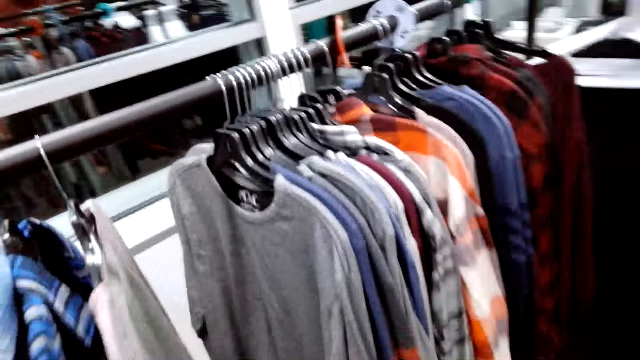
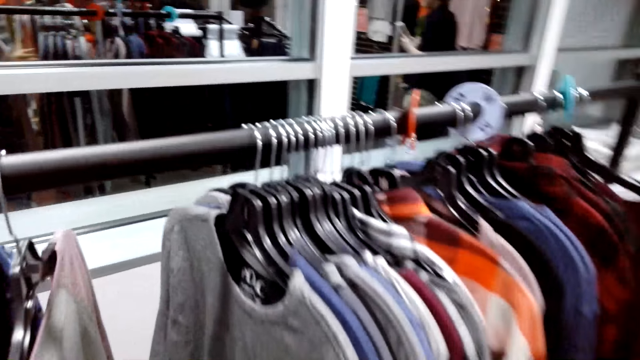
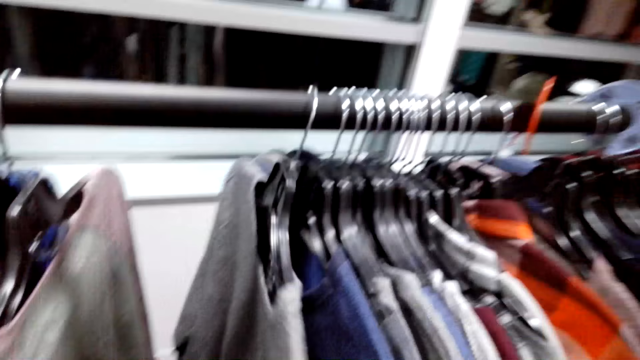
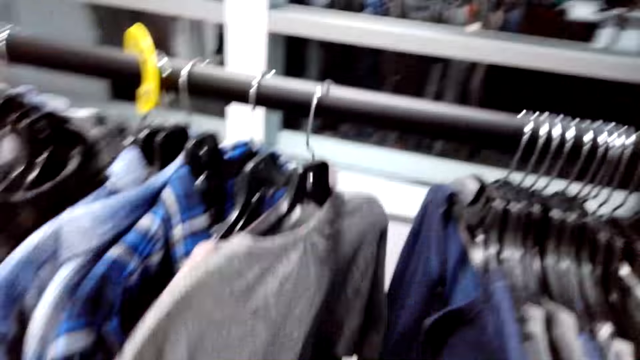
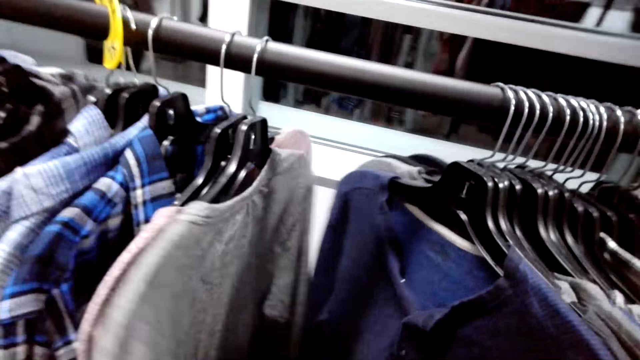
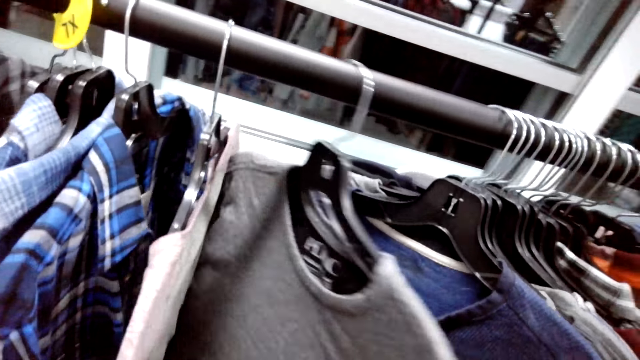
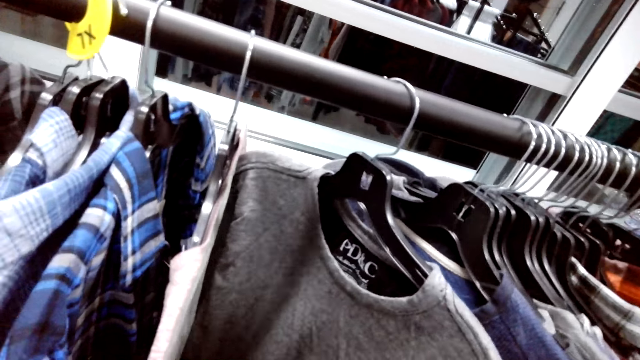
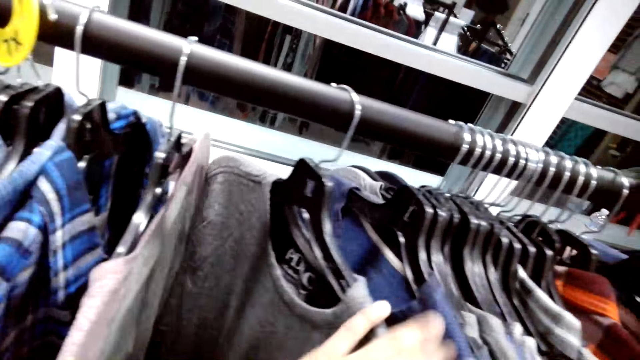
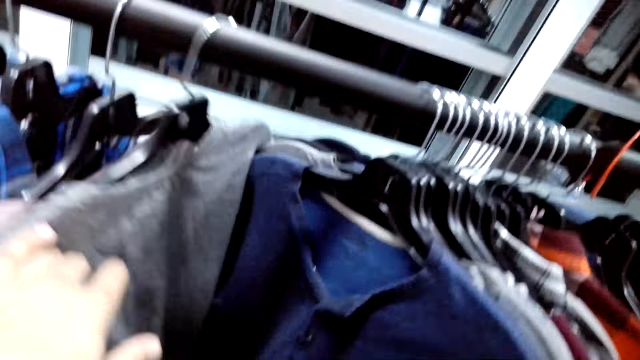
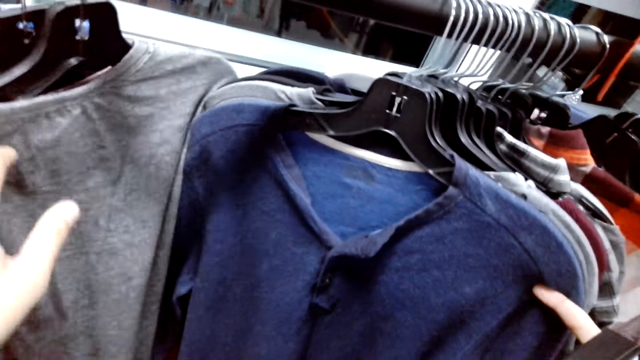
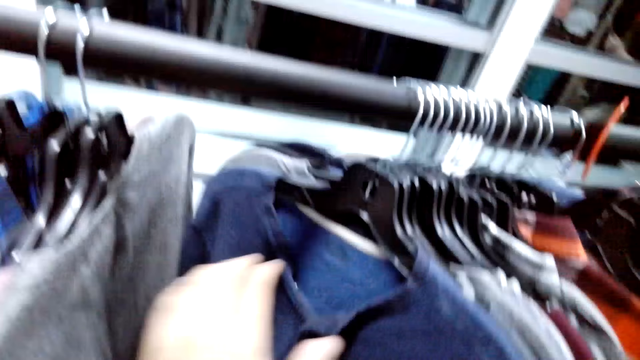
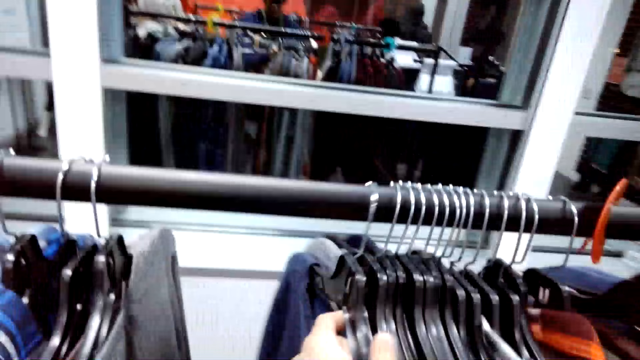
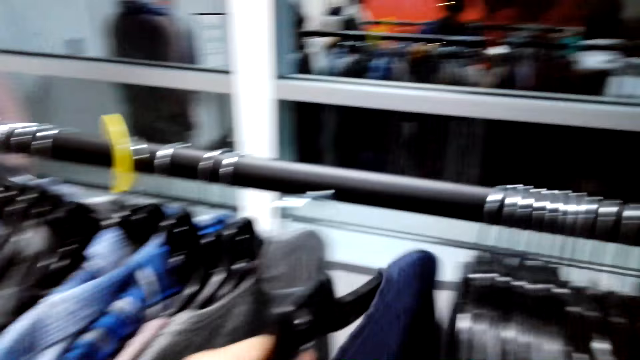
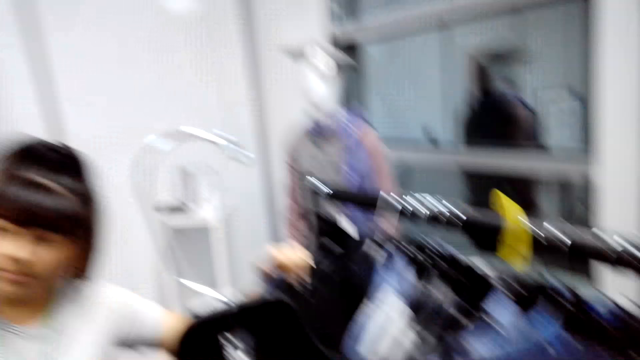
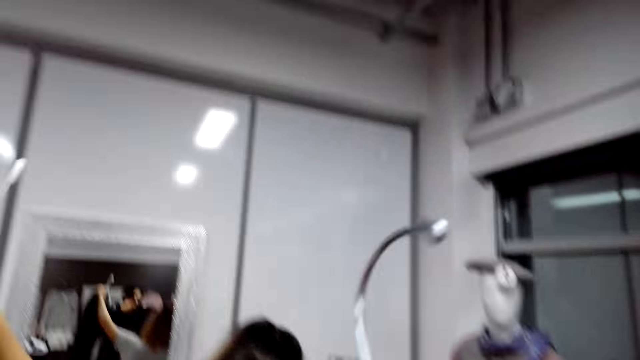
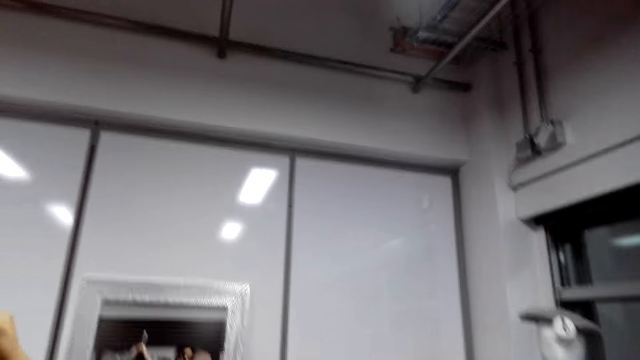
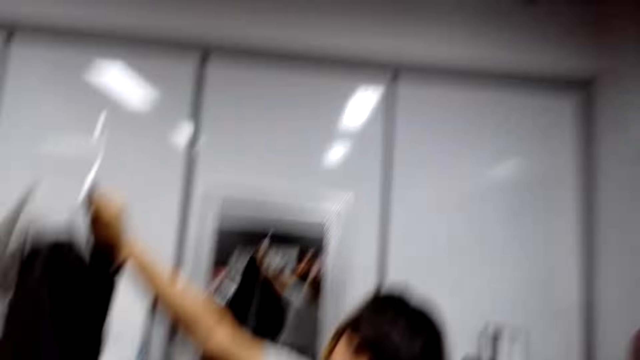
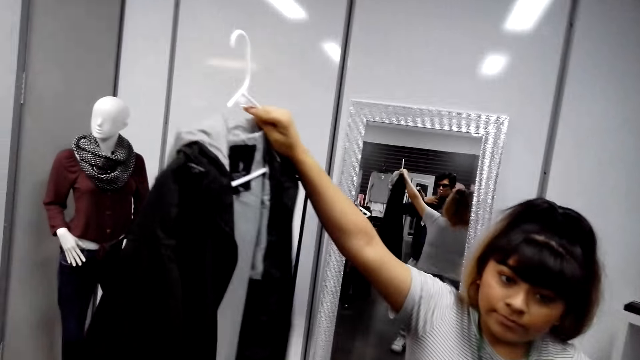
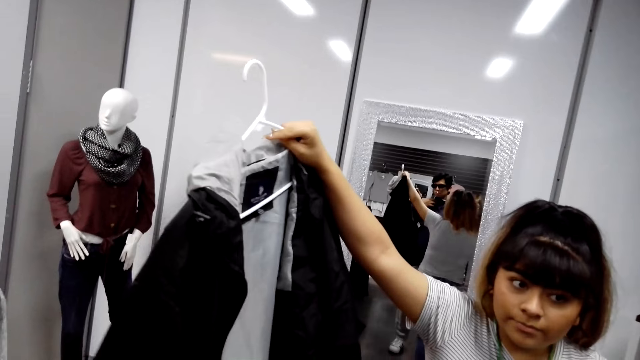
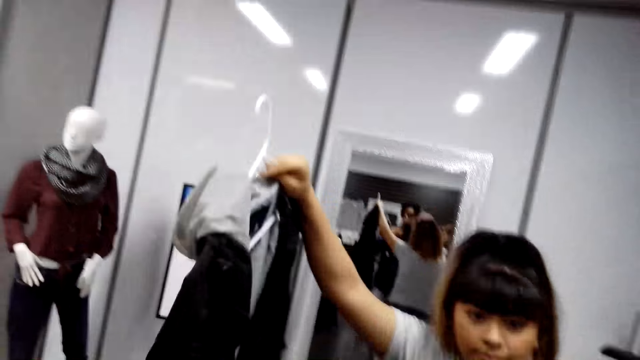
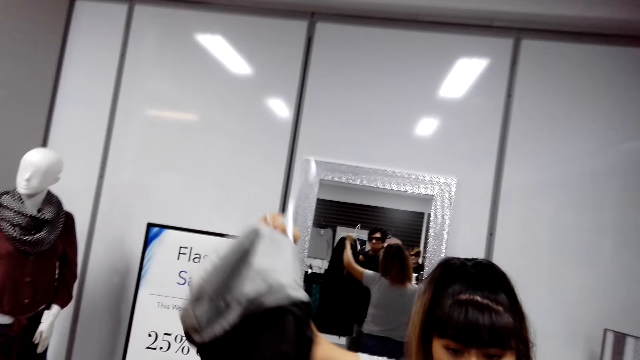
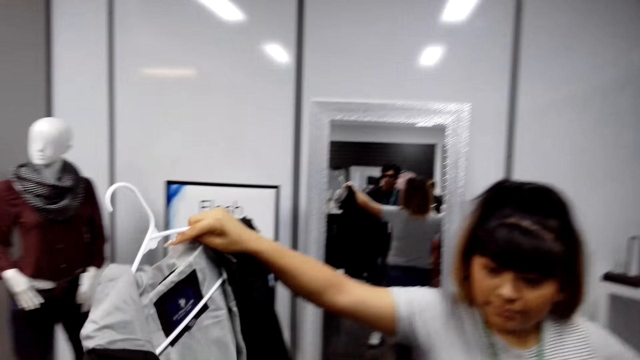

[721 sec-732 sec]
The camera wearer selects the clothes. They pick the shirt or top with the left hand. The lady holds a jacket with the right hand. The camera wearer stares at the jacket. The lady lifts up the jacket.

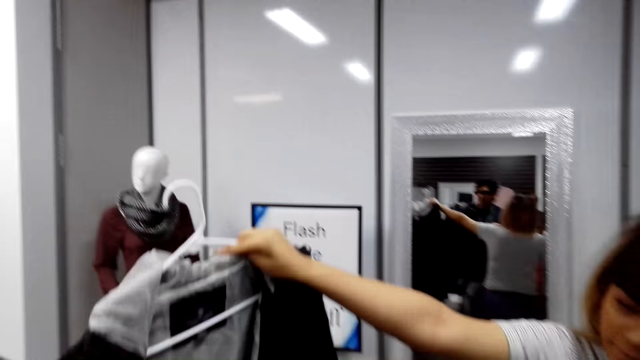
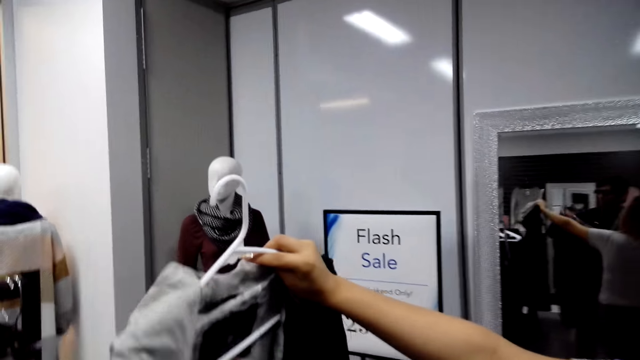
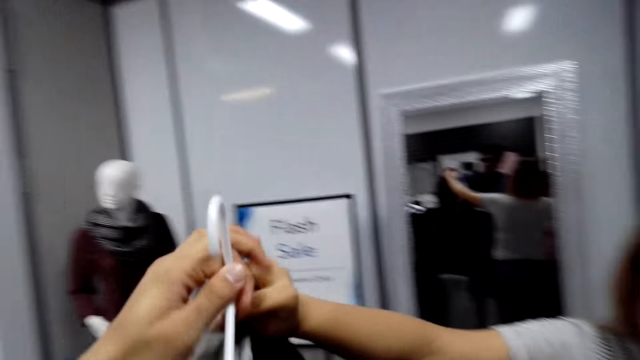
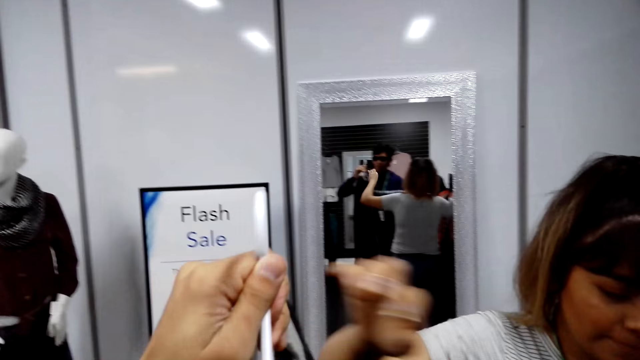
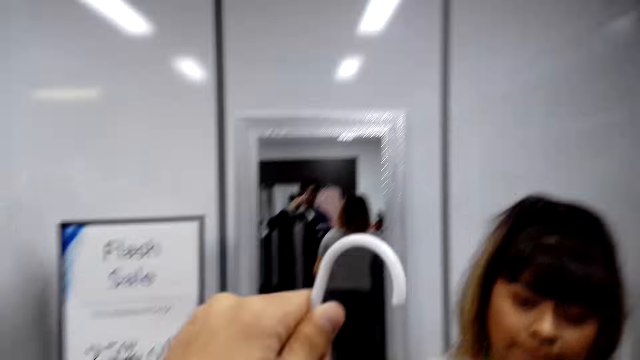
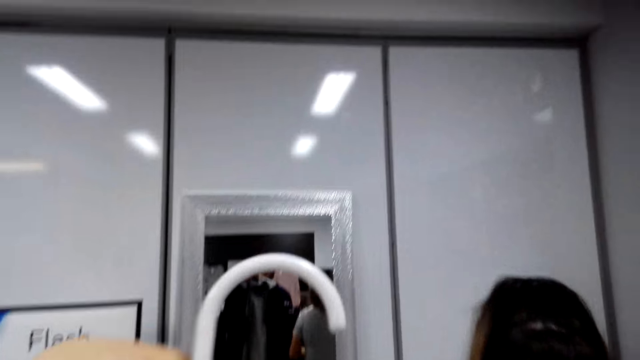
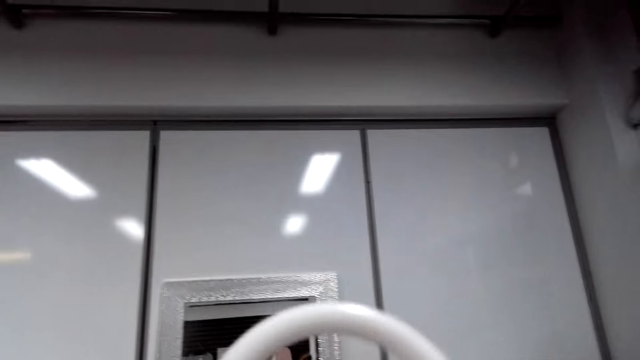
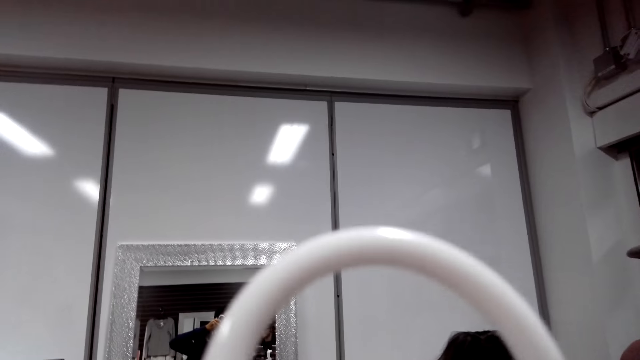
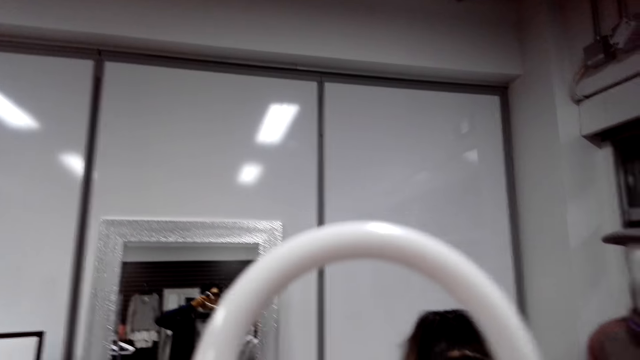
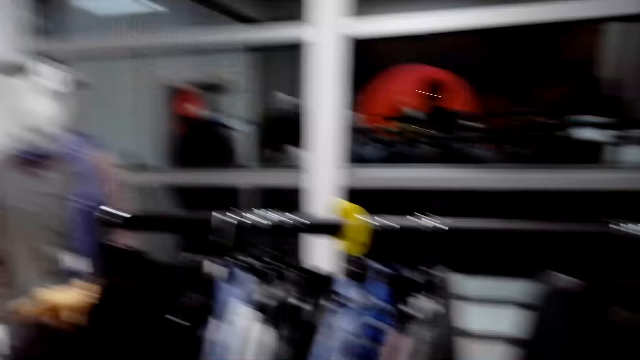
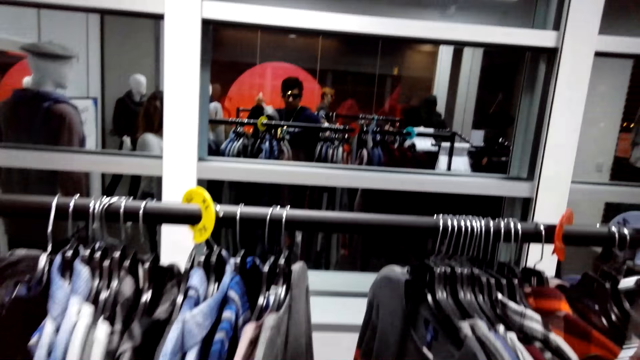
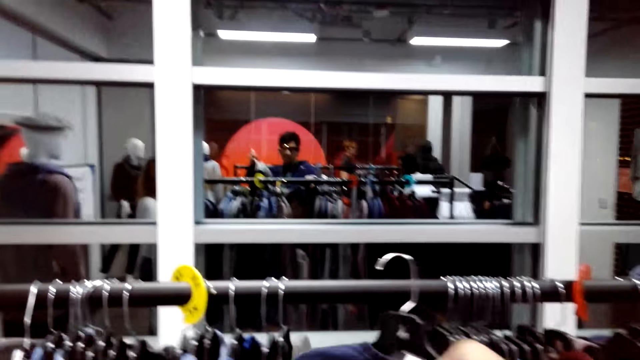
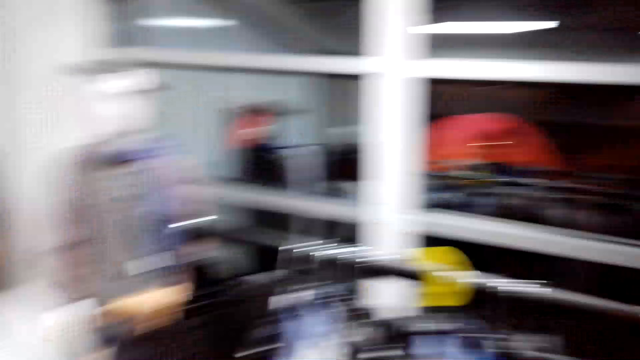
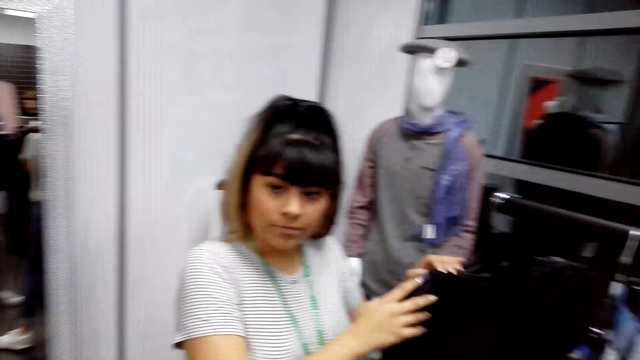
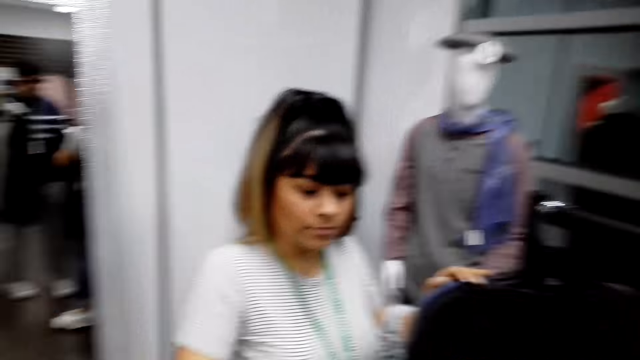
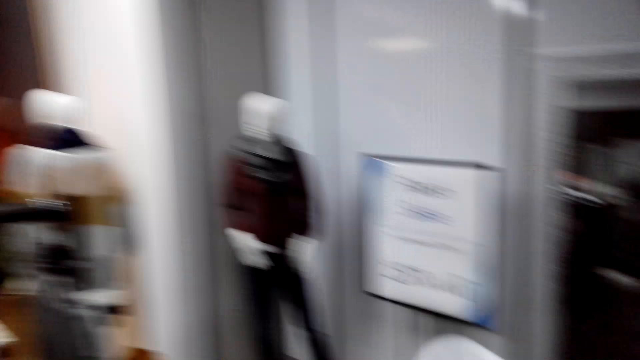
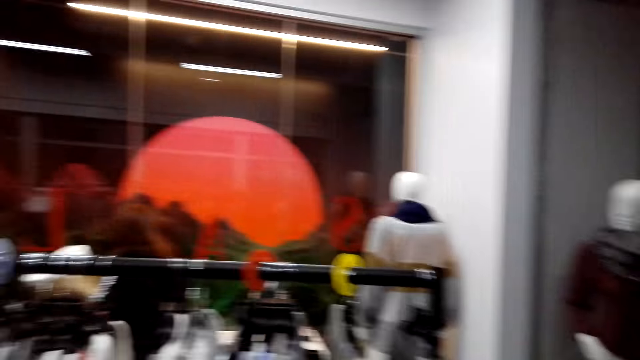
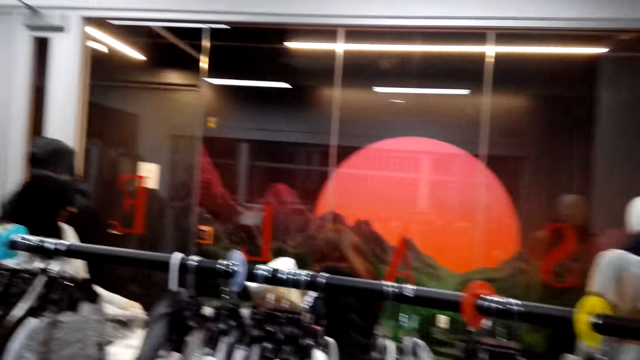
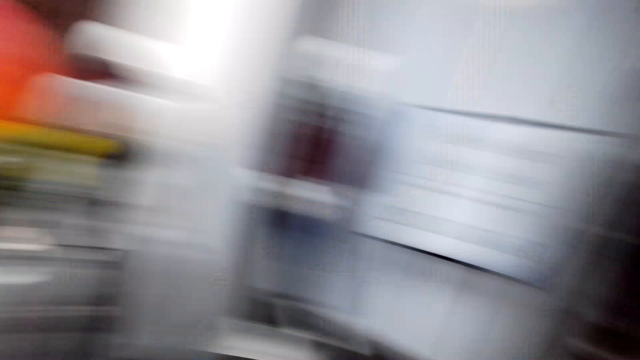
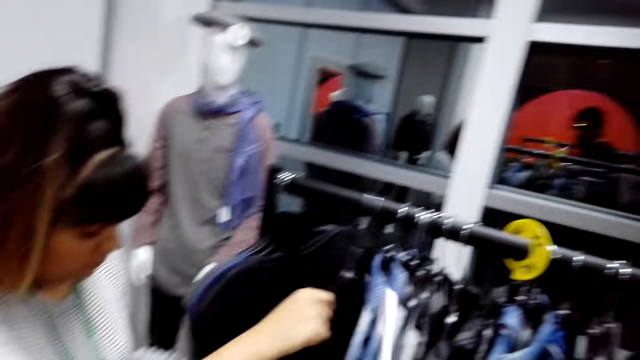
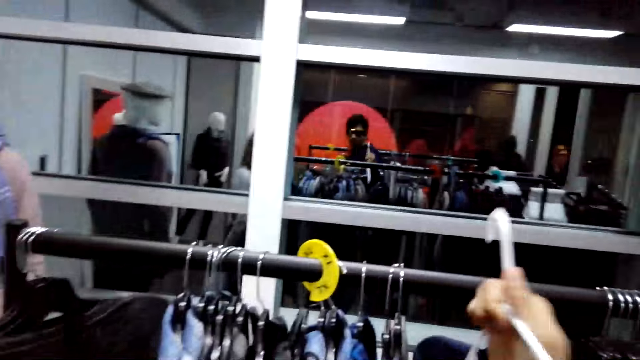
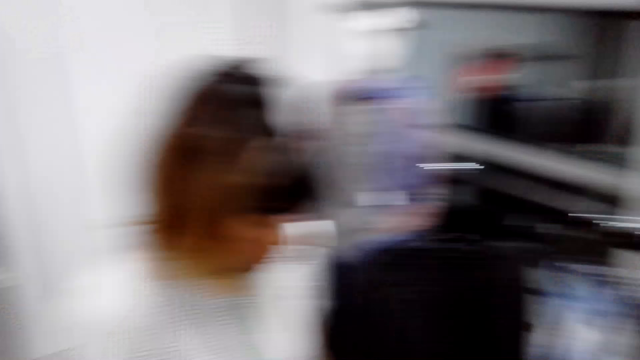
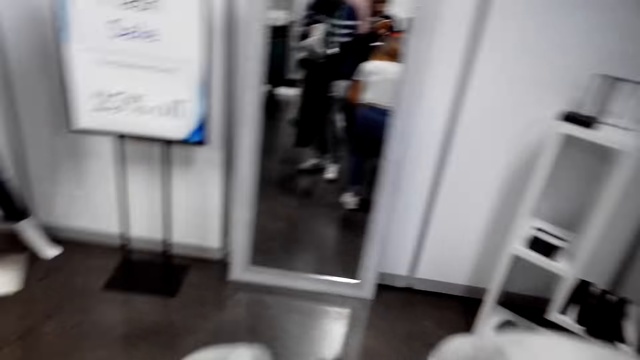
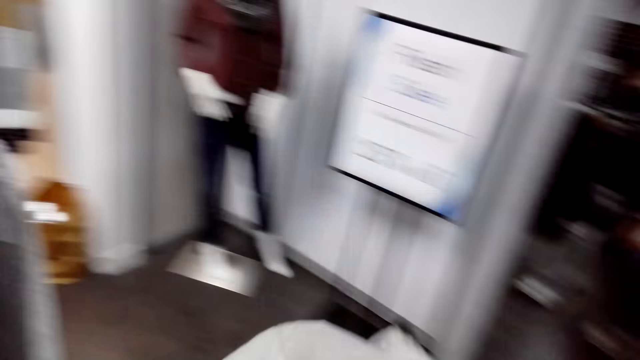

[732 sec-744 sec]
The camera wearer holds the hanger with the left hand. They pick the jacket from the lady. They stare at the jacket. They put the top back to the hanging pole with the right hand. They stare at the lady. They stare at the shirts.
